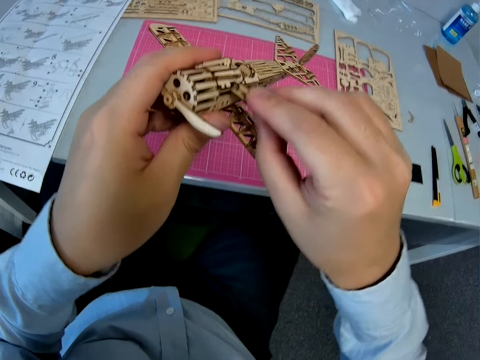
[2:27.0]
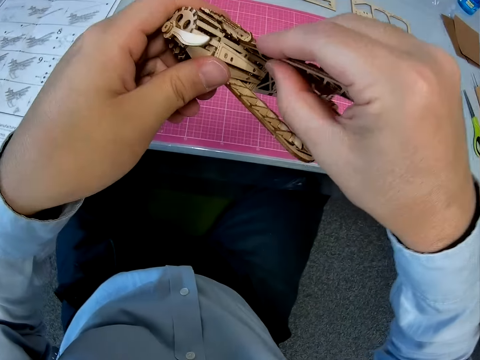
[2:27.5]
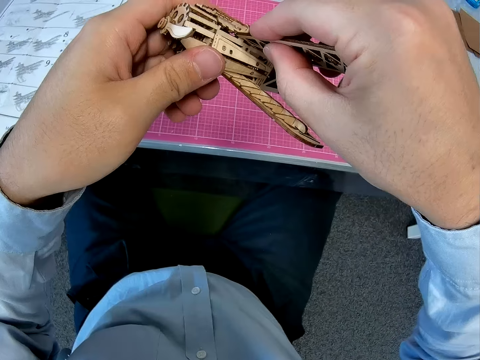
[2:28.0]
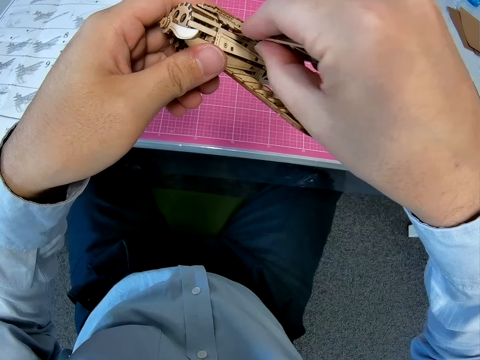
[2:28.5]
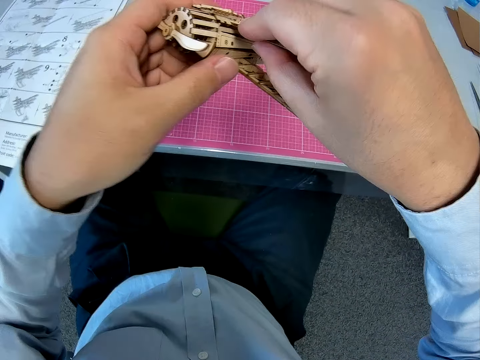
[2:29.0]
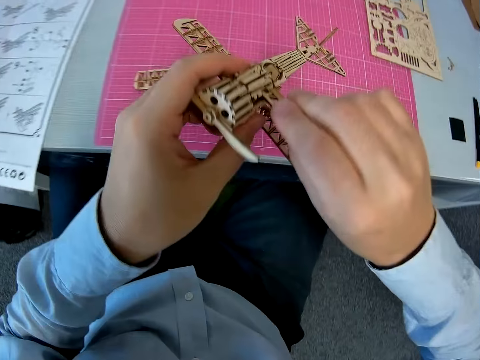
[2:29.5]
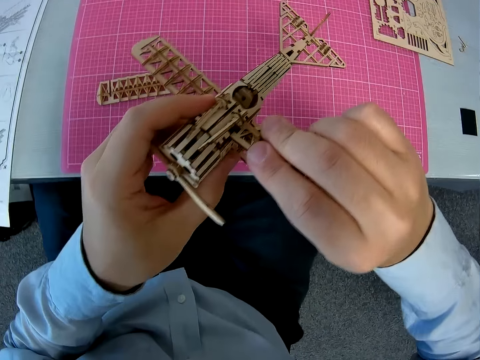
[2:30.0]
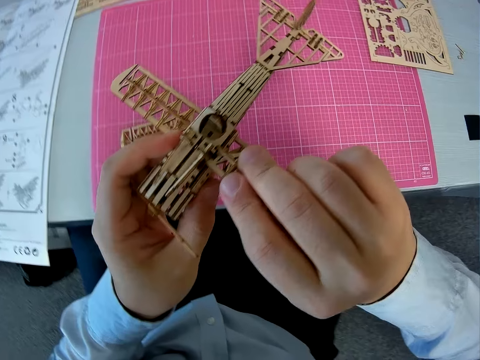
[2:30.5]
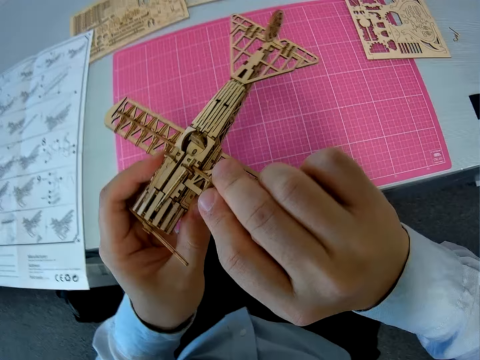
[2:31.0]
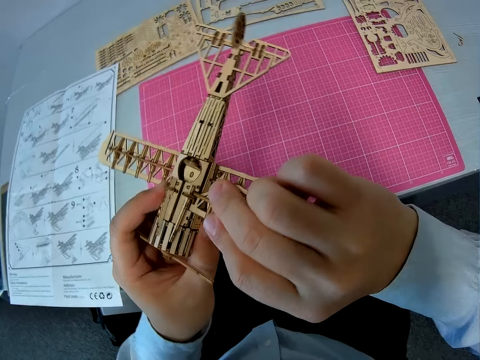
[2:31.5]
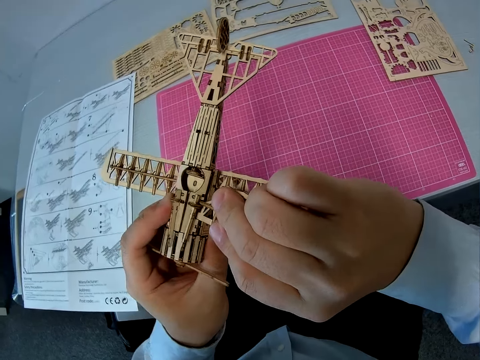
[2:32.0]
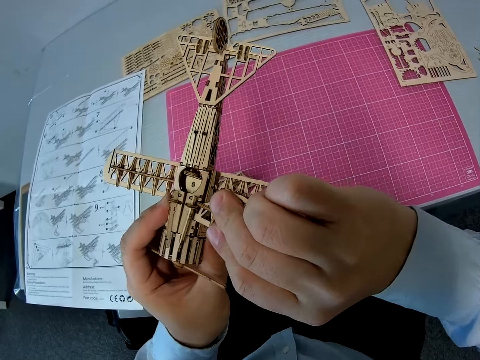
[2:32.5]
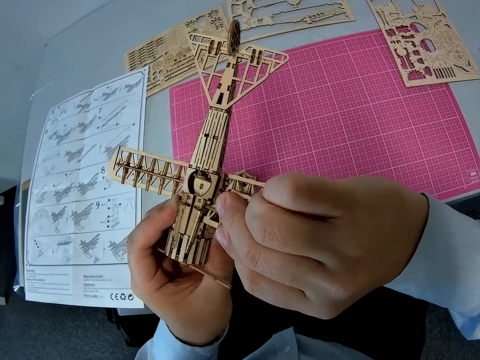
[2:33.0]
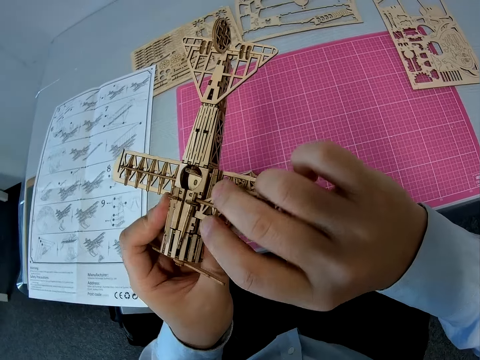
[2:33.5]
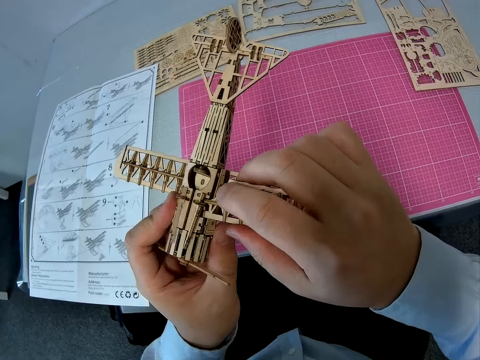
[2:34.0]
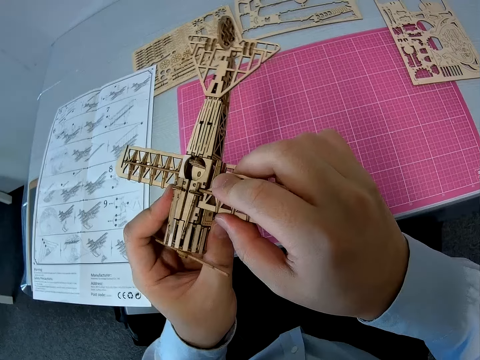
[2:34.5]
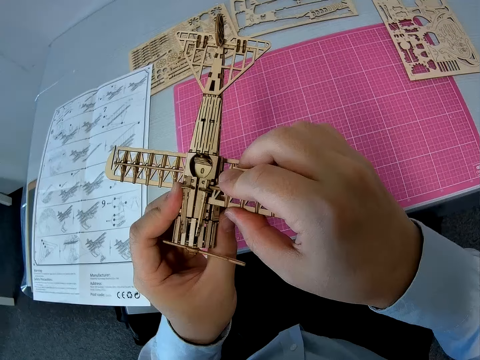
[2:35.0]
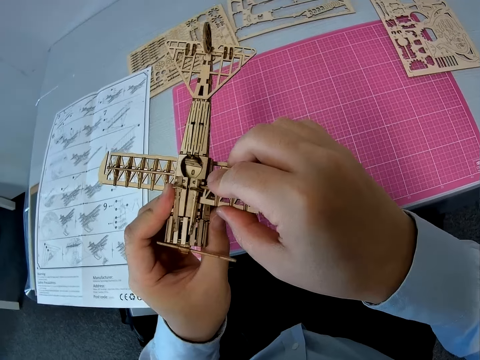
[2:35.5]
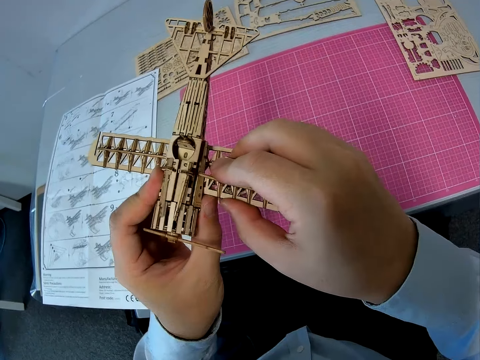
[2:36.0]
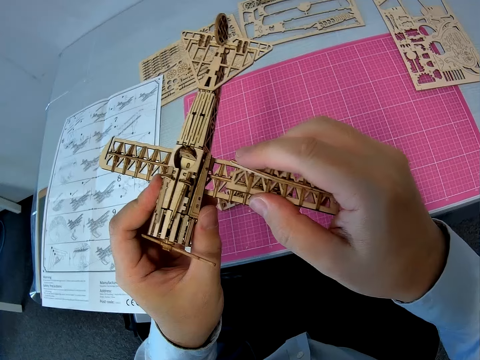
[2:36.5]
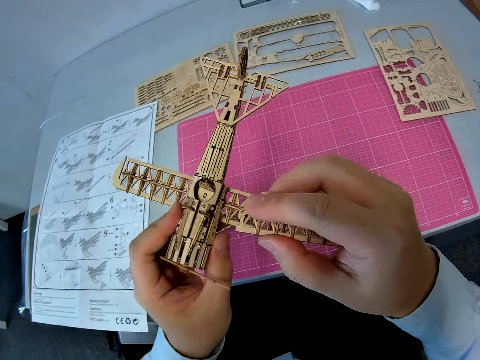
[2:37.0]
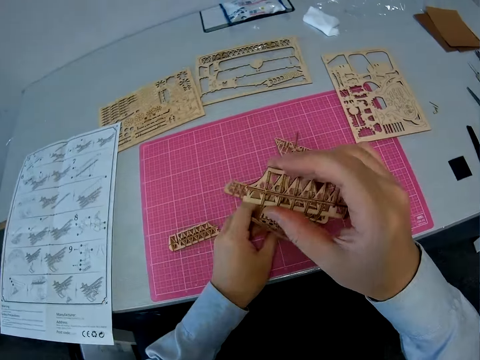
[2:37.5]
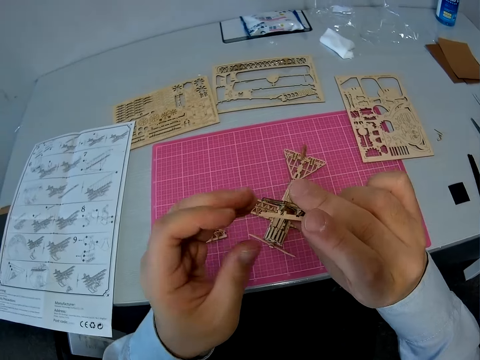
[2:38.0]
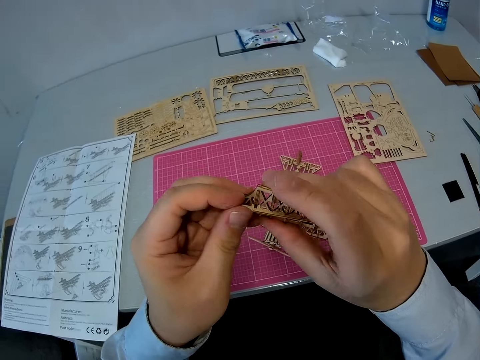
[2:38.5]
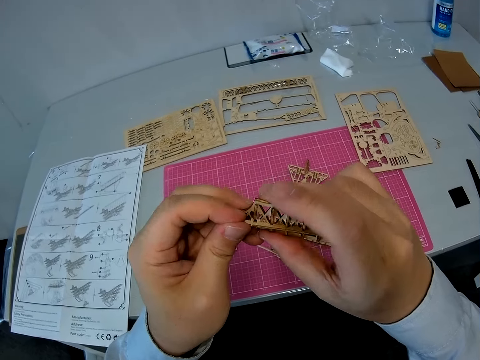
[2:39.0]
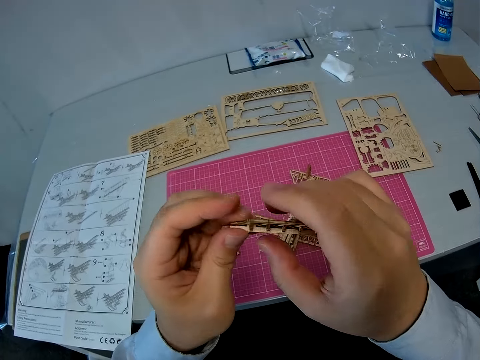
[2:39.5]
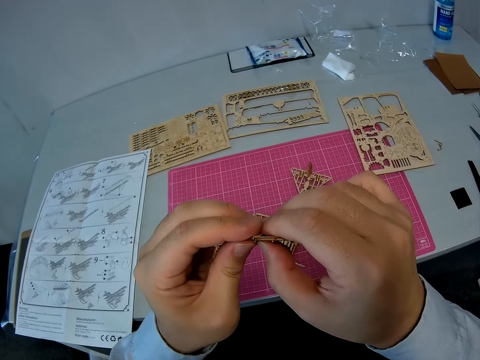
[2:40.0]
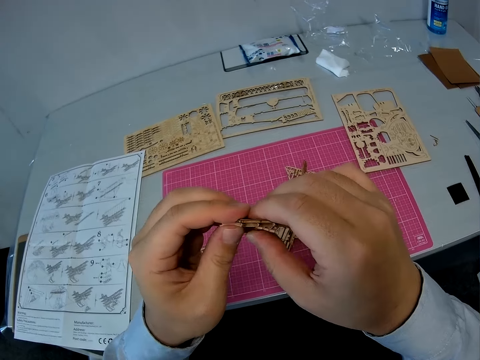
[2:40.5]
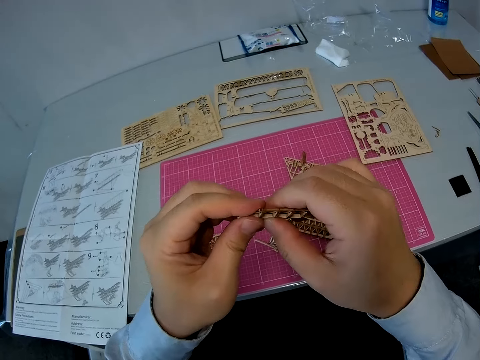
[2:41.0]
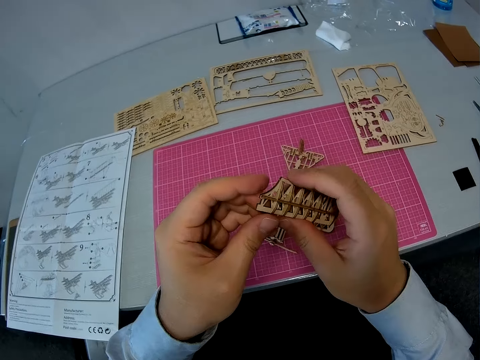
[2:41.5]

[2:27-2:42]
The camera wearer puts down an airplane model on a cutting mat. They adjust a piece of wood craft on a hand.

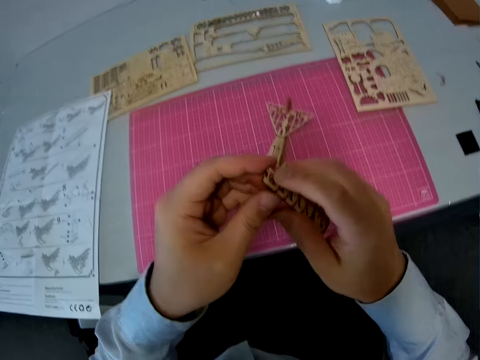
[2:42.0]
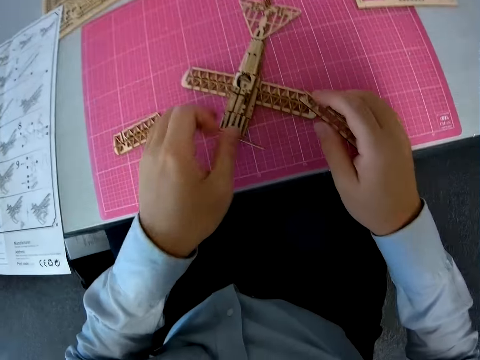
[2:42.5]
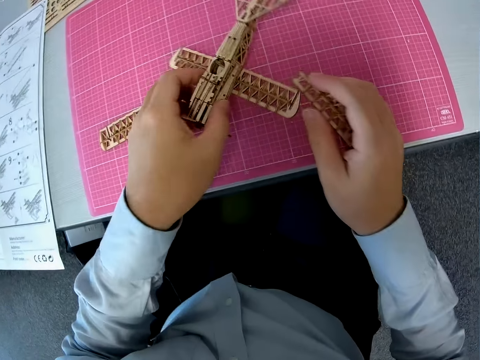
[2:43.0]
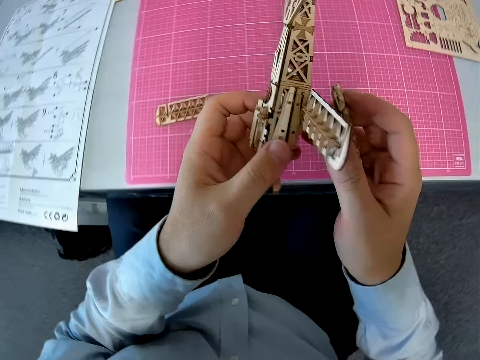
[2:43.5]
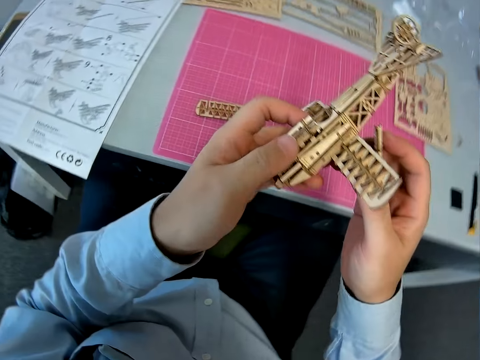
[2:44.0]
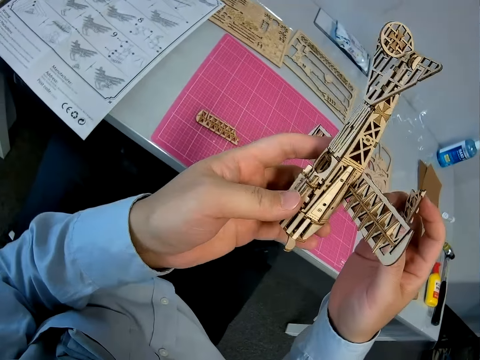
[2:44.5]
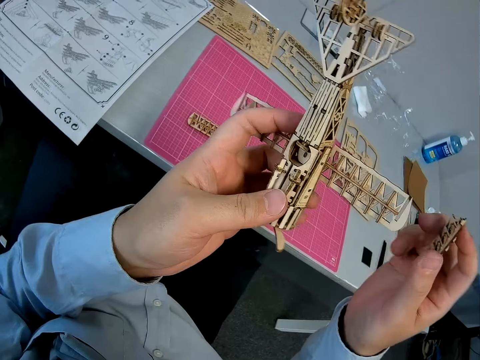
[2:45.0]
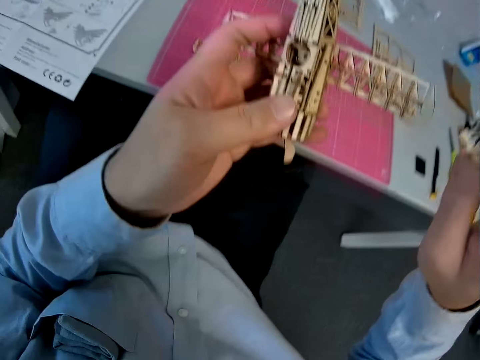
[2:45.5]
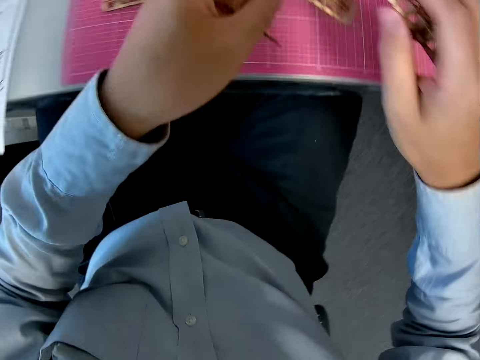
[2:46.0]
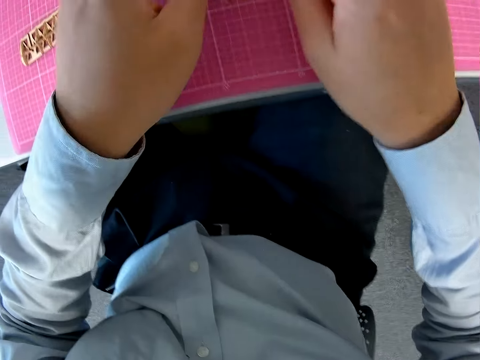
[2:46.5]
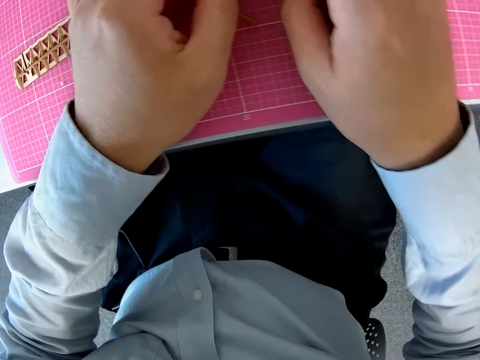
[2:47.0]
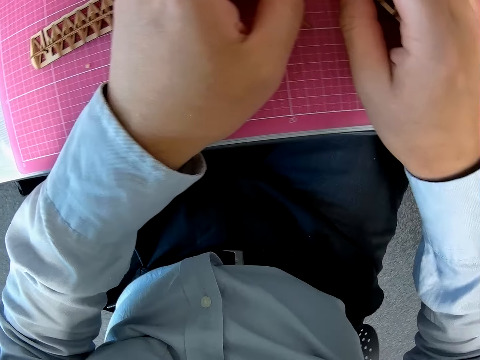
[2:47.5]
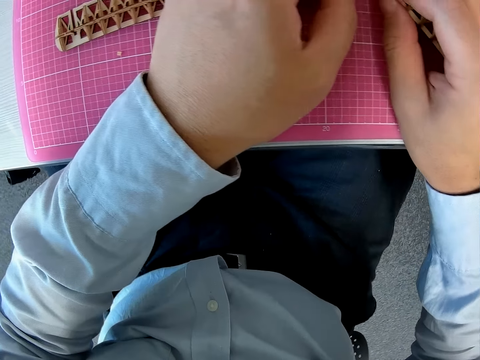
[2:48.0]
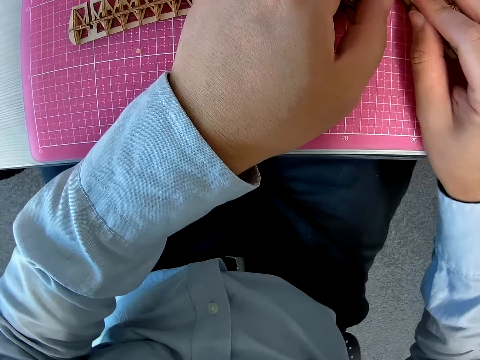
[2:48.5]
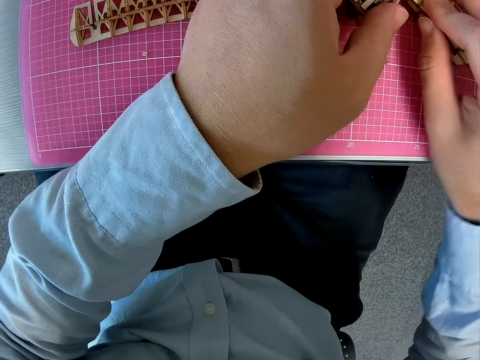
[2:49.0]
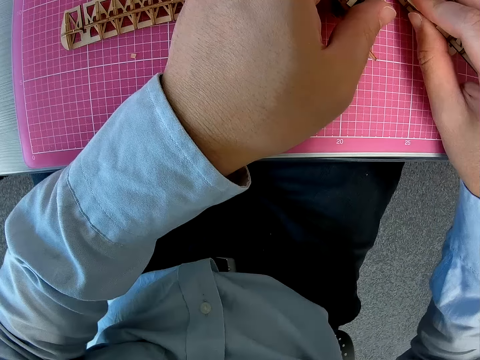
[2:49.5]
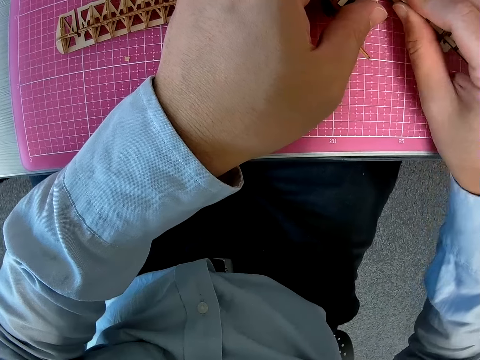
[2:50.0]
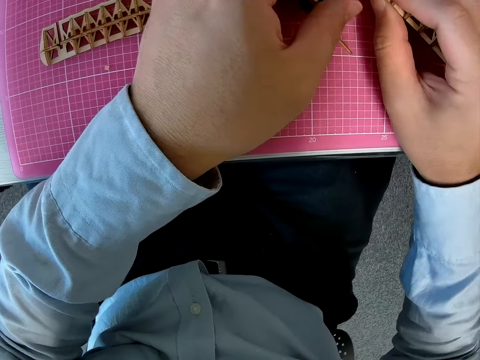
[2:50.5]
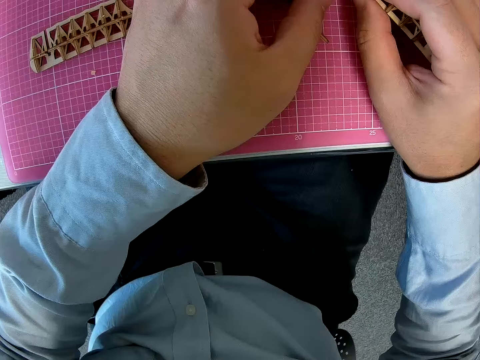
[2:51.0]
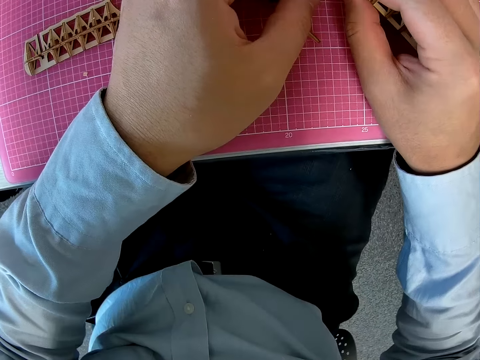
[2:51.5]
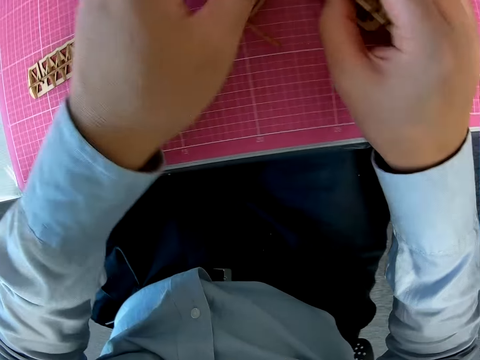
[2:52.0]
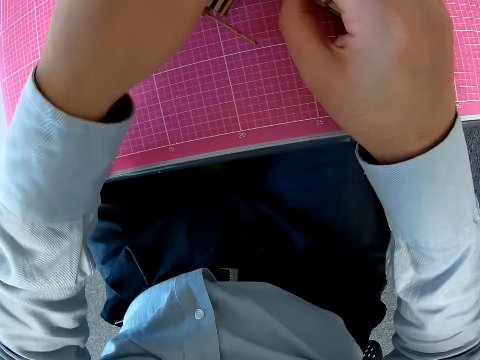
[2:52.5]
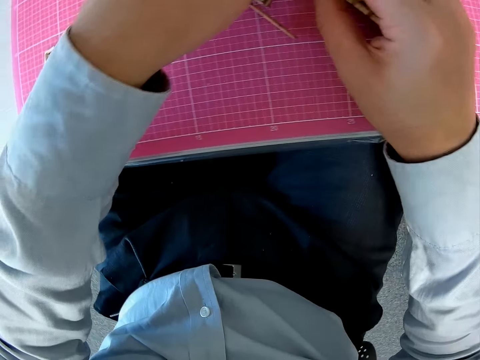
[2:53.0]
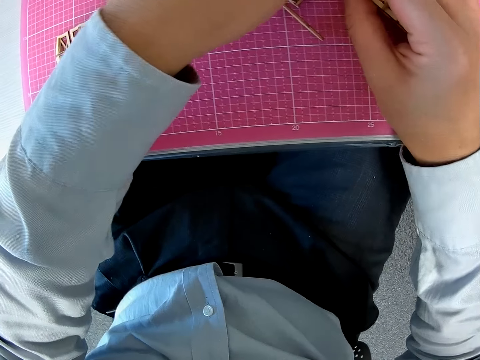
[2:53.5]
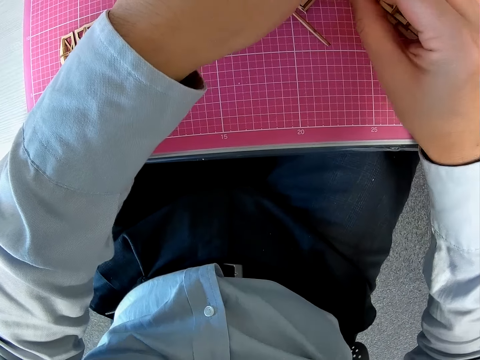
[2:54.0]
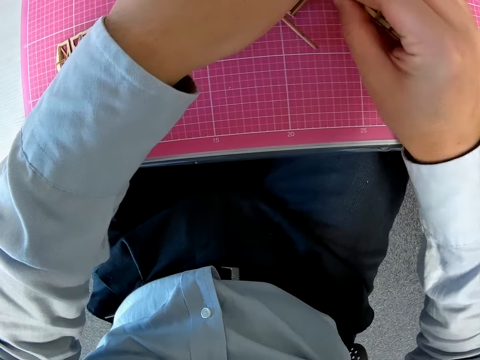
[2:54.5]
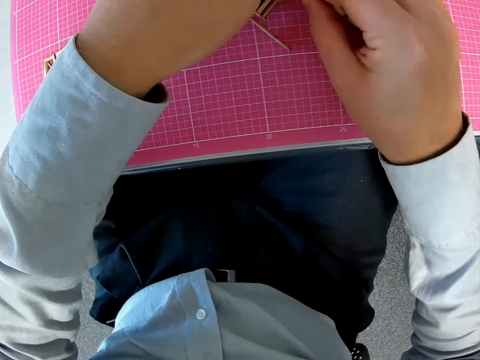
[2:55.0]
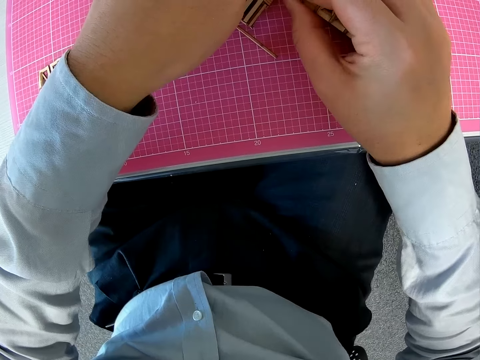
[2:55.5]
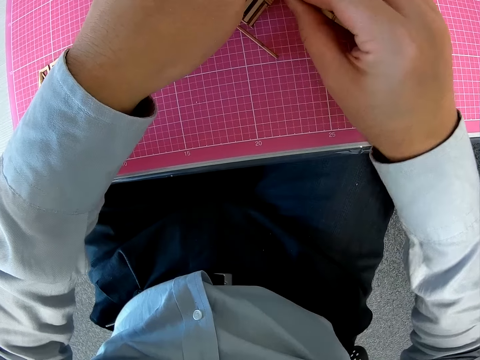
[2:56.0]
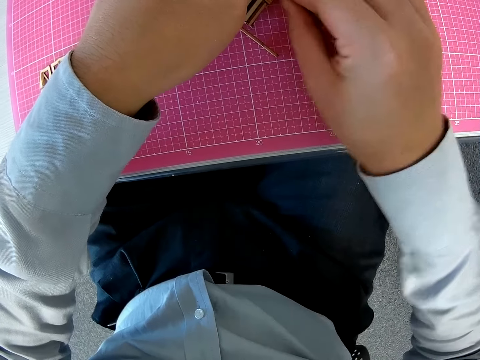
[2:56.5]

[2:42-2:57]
The camera wearer picks up an airplane model from a cutting mat. They examine the plane. They put down the airplane model on the cutting mat. They fix the part into the plane. They adjust a piece of wood craft on the airplane model.
